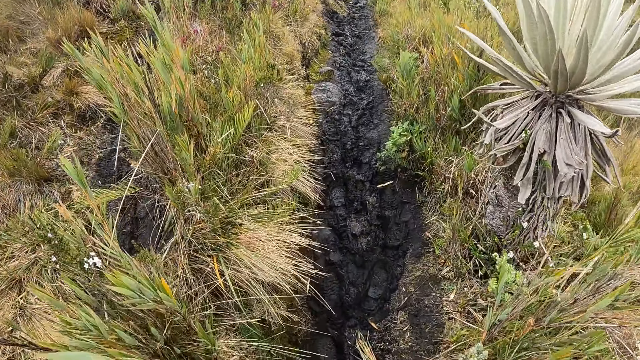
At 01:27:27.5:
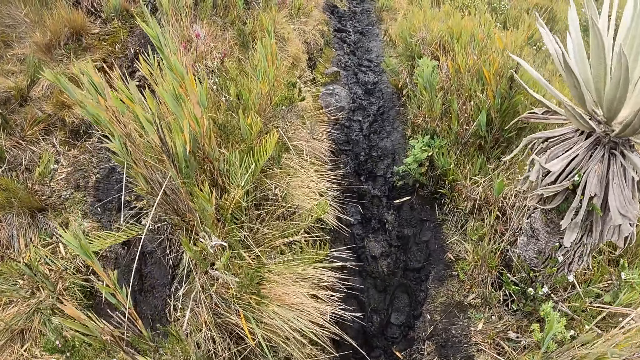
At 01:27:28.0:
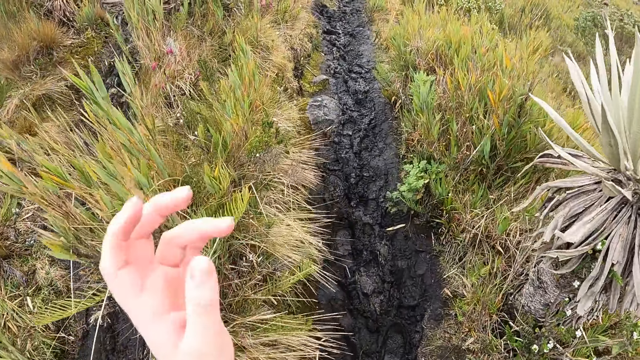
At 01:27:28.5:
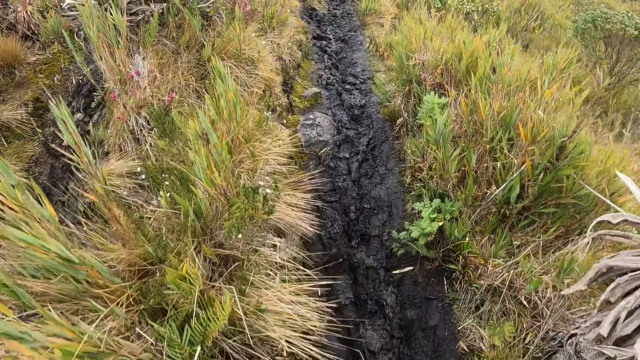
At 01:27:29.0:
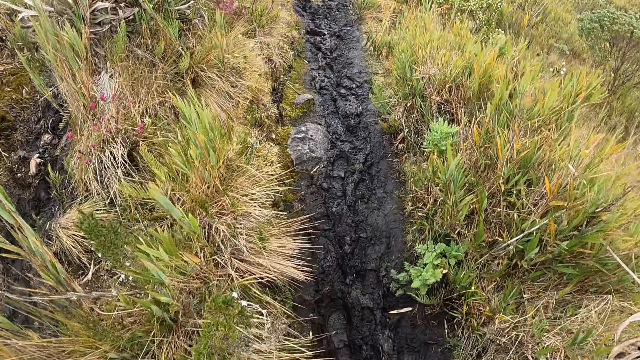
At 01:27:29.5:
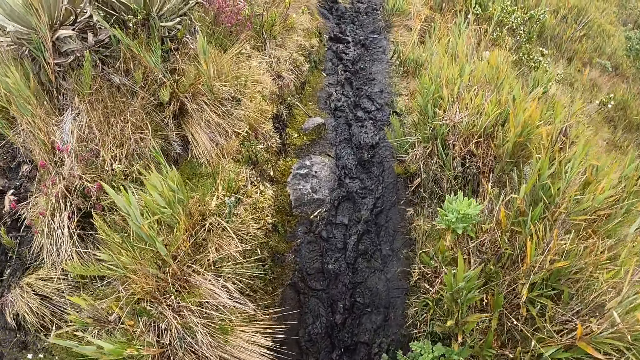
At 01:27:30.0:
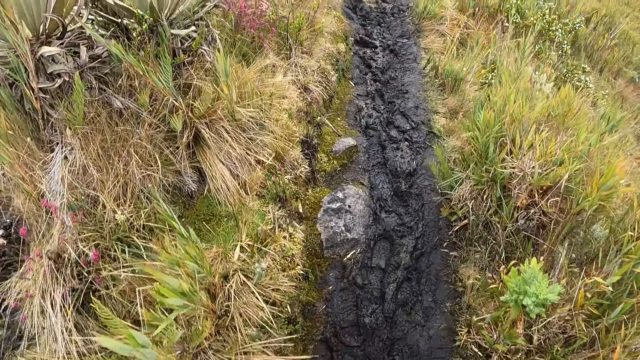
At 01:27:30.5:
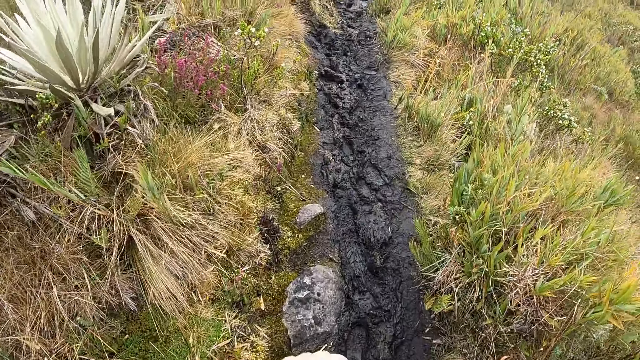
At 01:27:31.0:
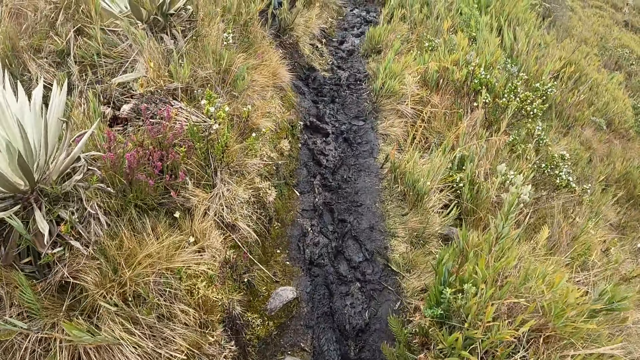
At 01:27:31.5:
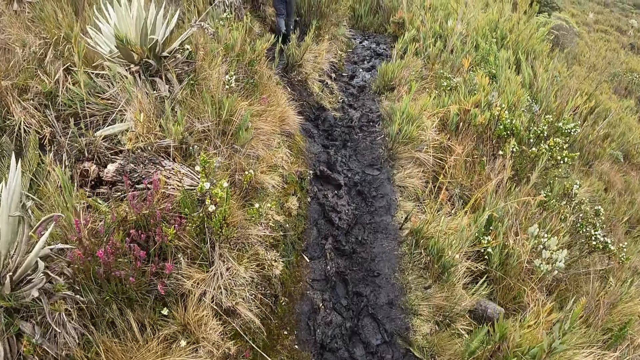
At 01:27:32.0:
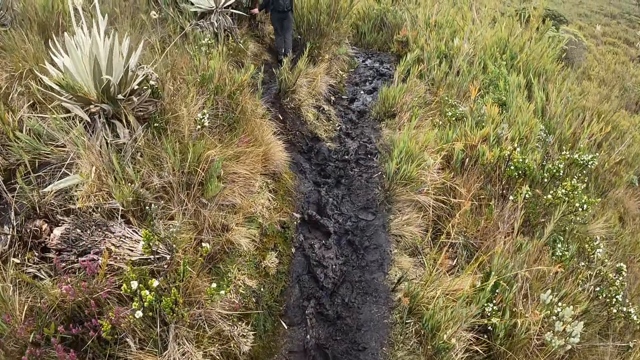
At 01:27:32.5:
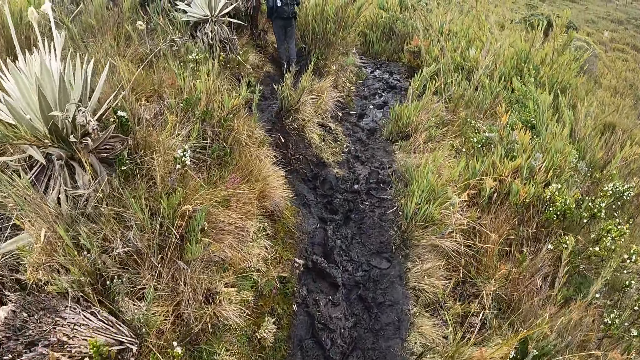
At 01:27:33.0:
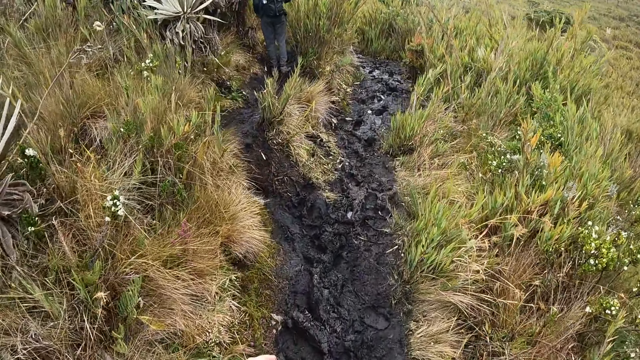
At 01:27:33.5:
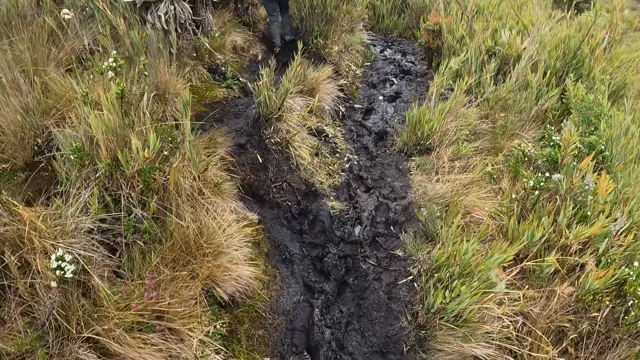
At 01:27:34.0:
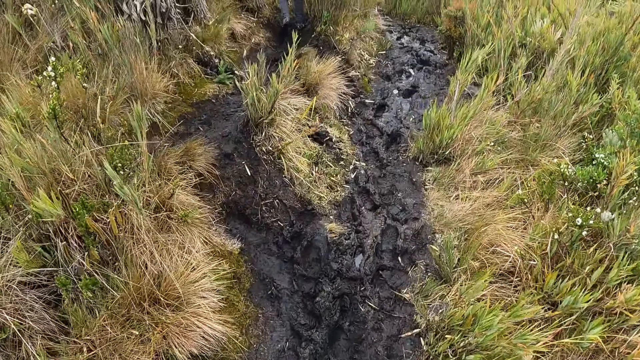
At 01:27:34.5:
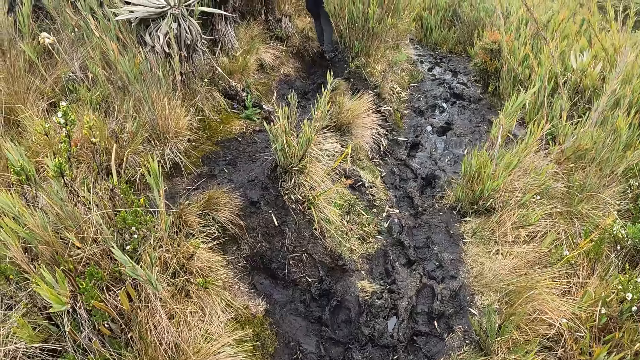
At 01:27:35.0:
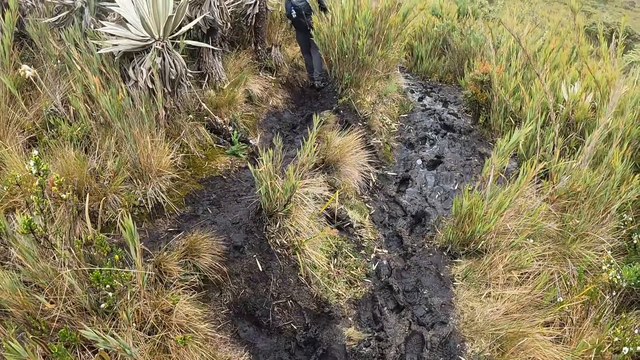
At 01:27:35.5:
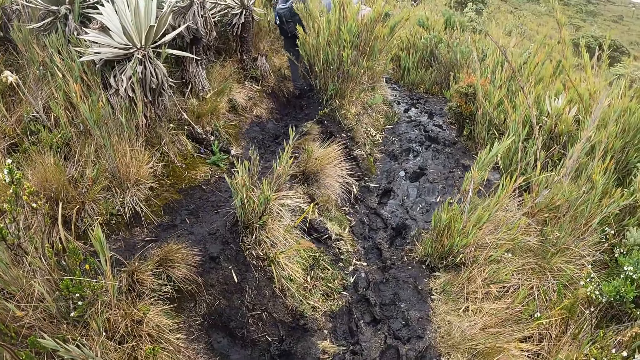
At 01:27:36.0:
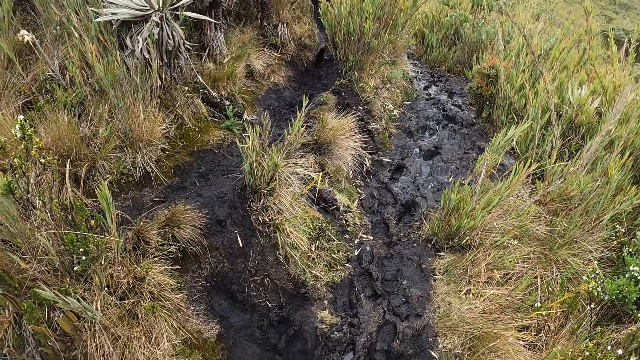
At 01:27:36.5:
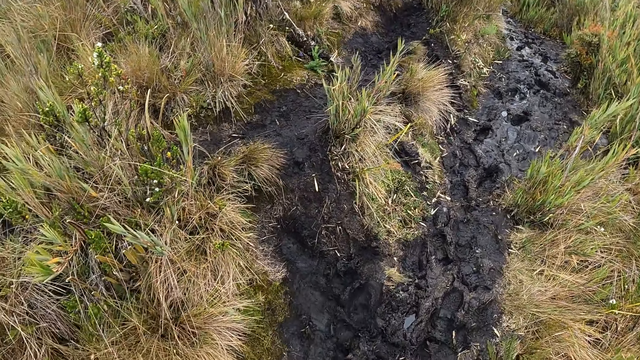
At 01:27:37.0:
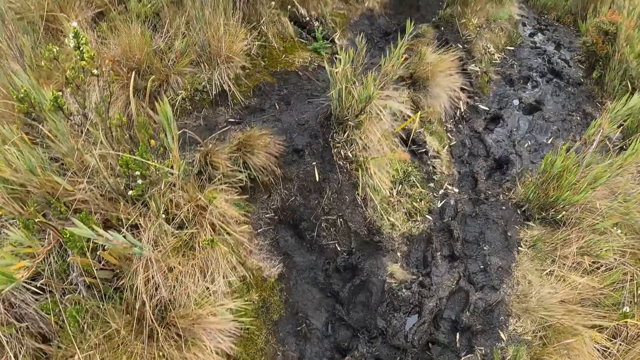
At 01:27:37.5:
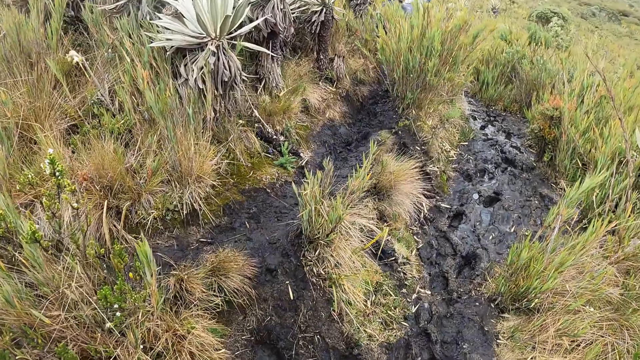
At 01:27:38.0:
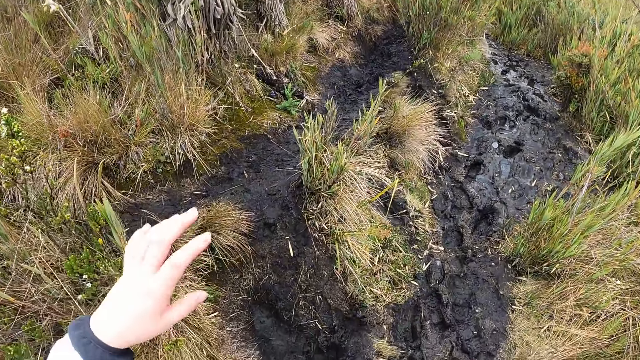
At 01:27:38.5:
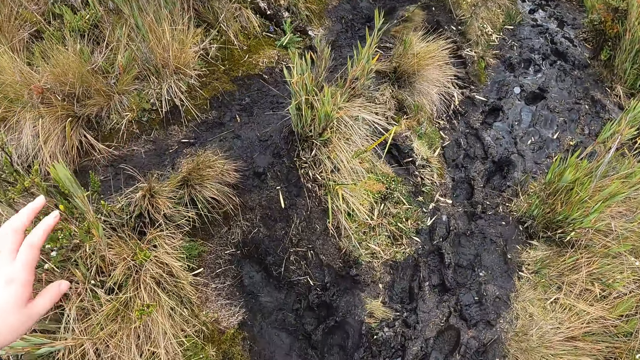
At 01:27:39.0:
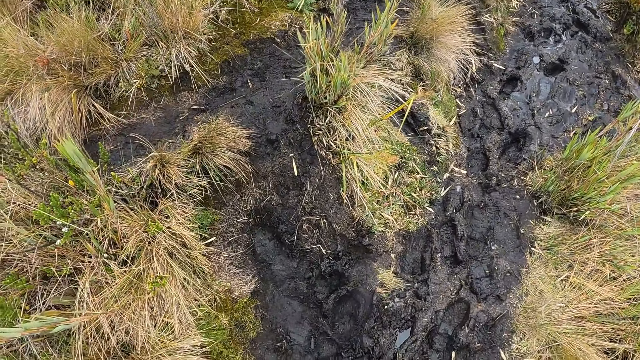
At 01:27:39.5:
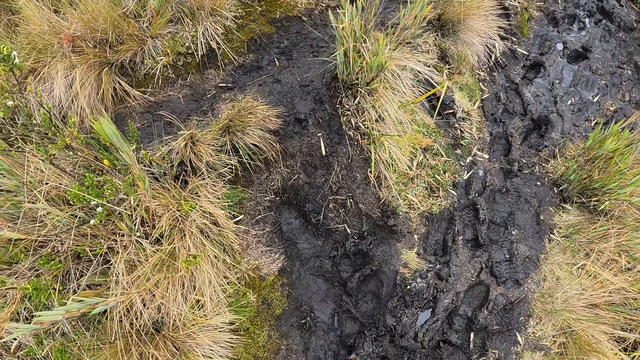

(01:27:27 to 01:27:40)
The camera wearer lifts her left hand. She walks around.

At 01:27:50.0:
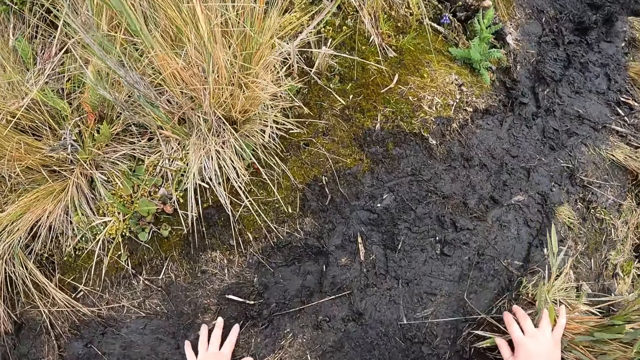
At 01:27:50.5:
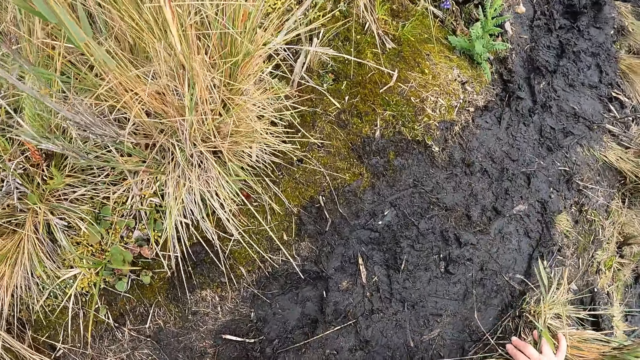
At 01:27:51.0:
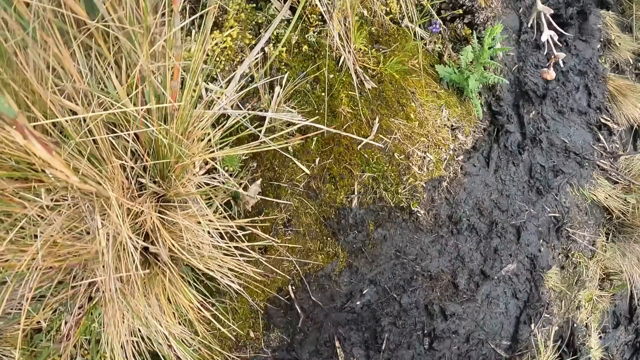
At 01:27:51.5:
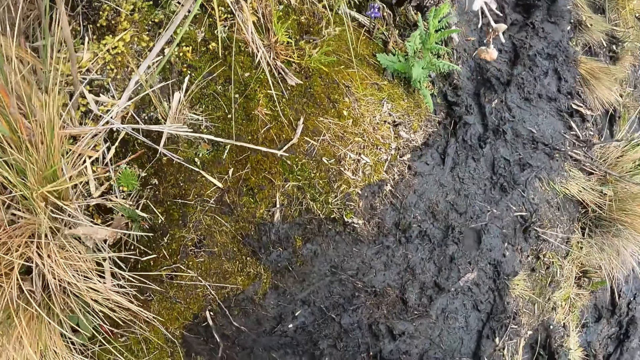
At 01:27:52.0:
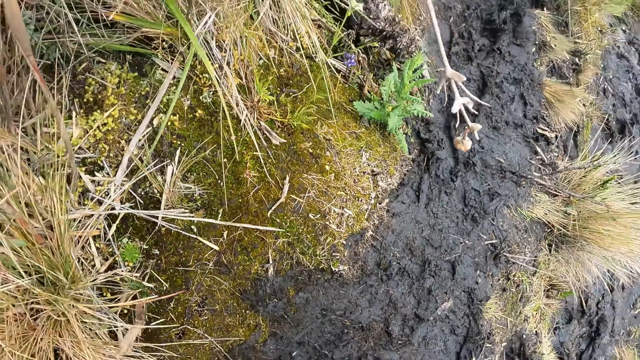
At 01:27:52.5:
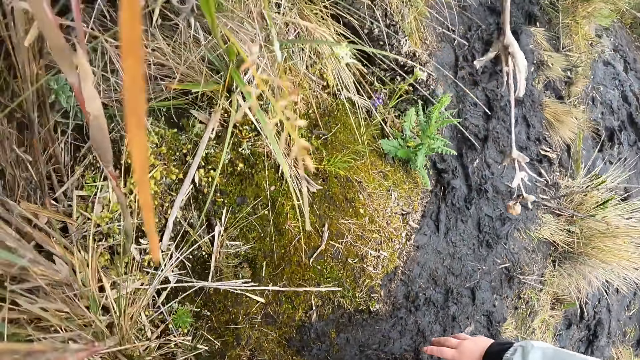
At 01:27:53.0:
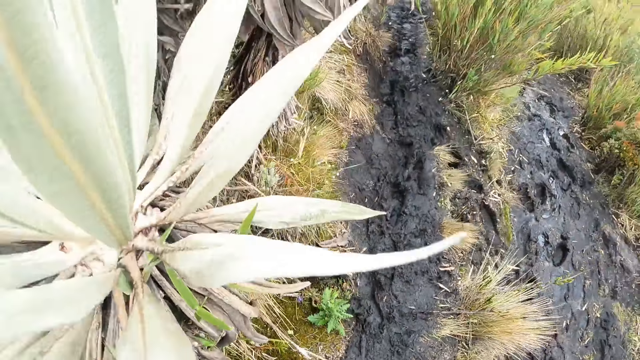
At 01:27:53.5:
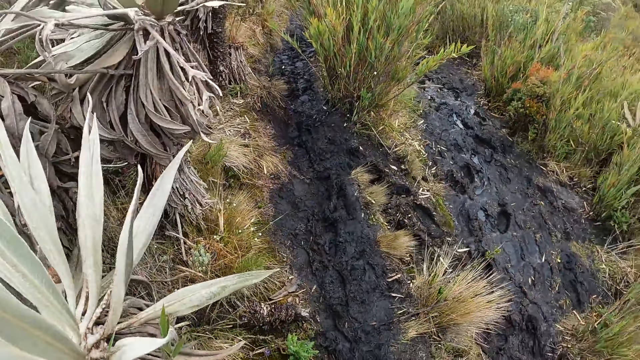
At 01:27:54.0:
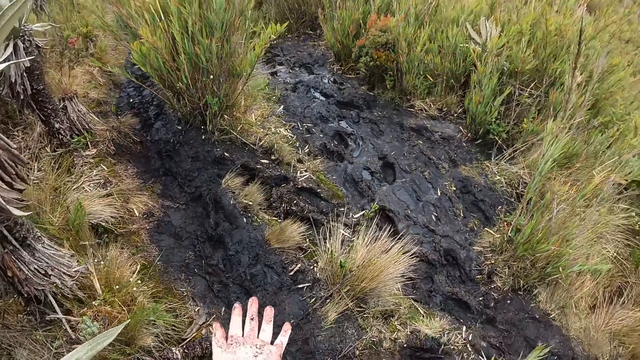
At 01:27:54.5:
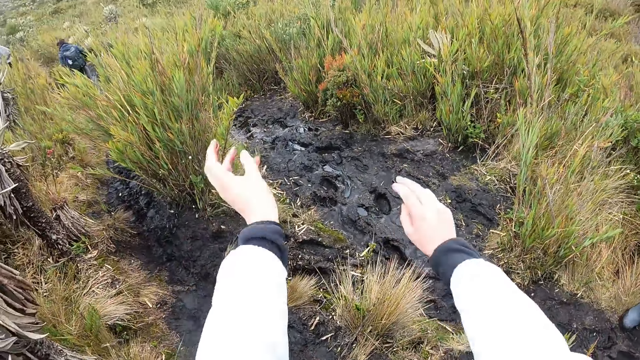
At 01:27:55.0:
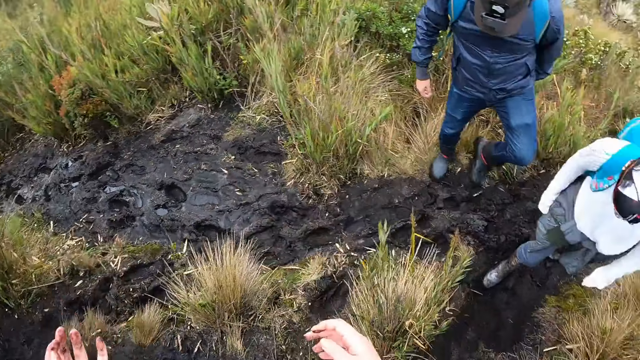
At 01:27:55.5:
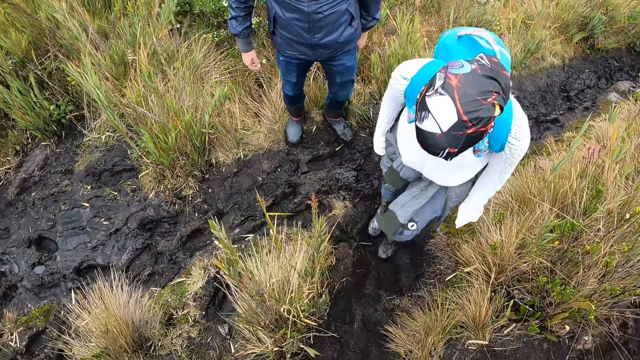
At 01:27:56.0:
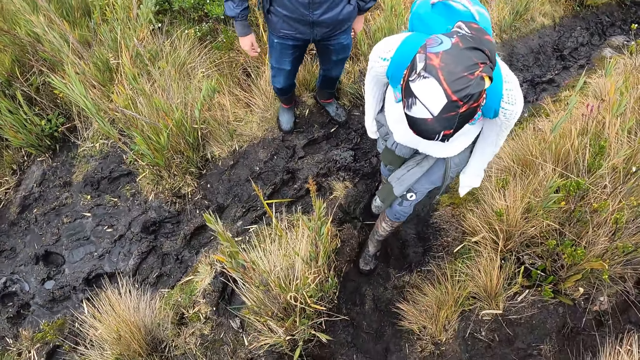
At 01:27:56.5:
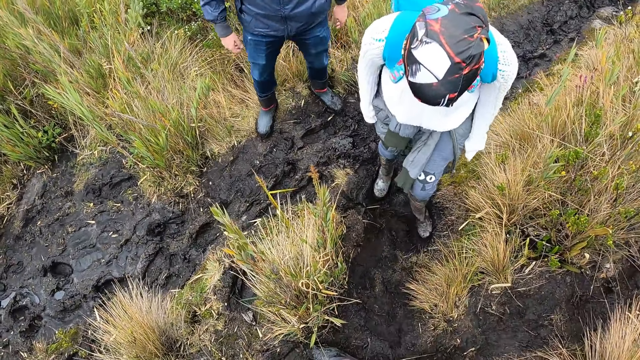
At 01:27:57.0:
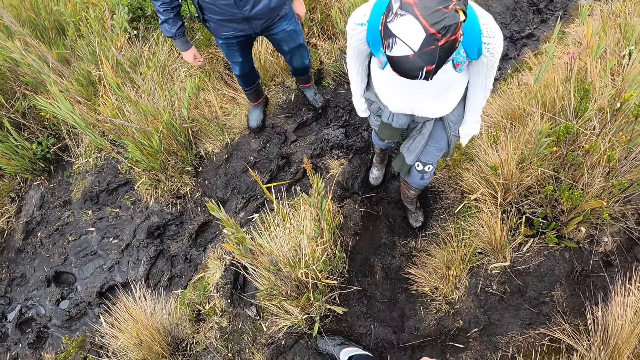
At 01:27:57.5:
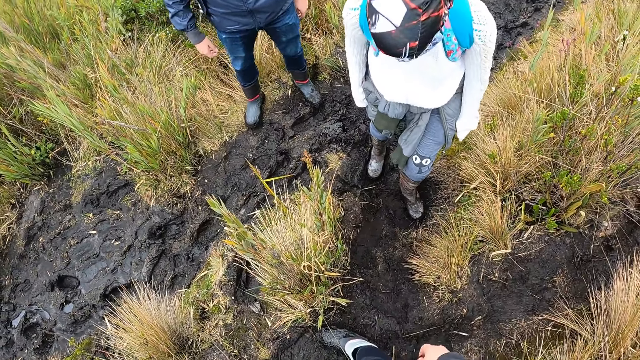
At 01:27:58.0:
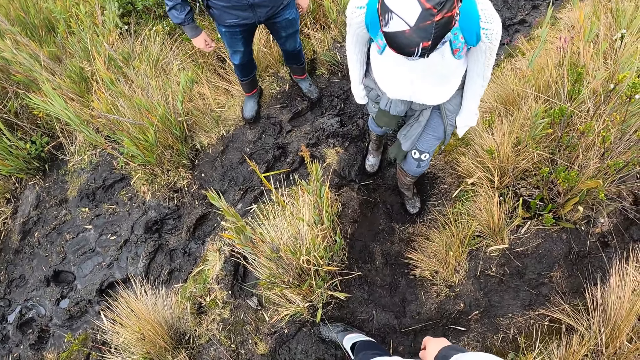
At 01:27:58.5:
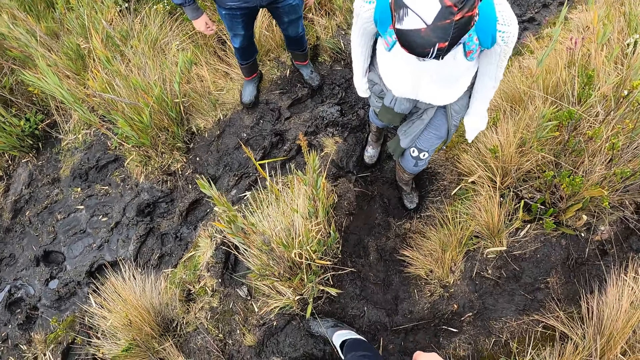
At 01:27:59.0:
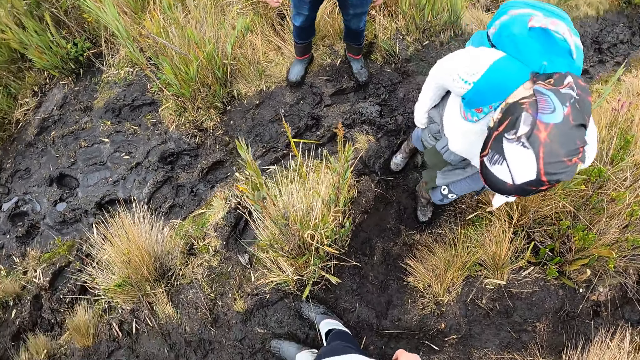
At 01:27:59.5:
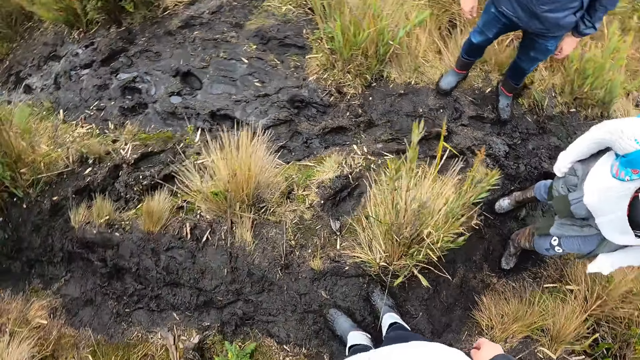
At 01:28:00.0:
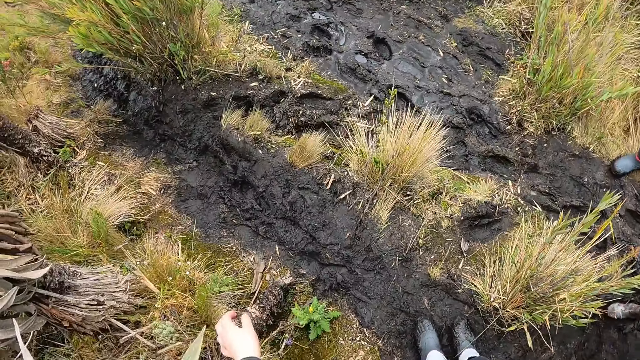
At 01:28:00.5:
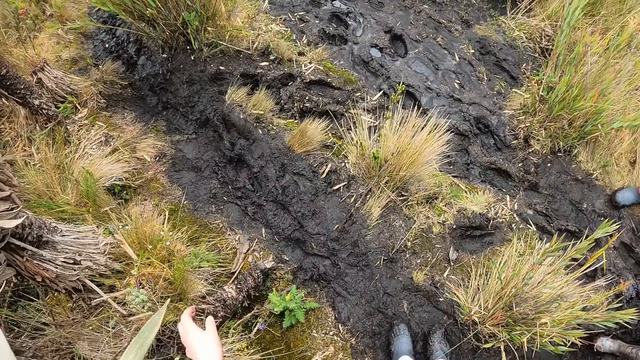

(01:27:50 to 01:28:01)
The camera wearer touches the grass with her right hand. She climbs up the mountain with the woman and the man. She looks at her hands.
